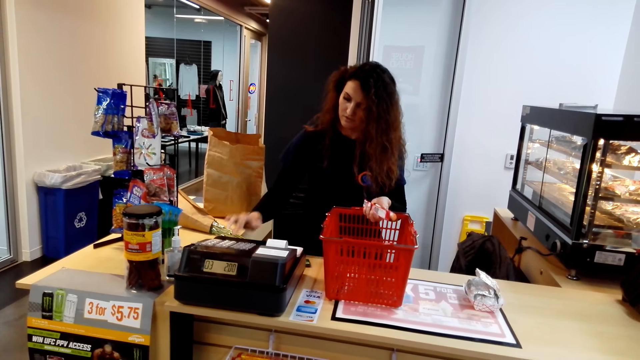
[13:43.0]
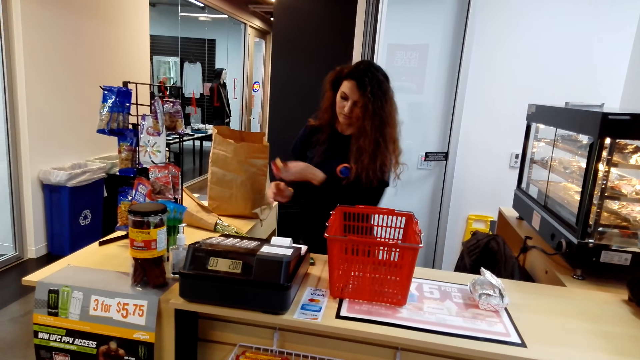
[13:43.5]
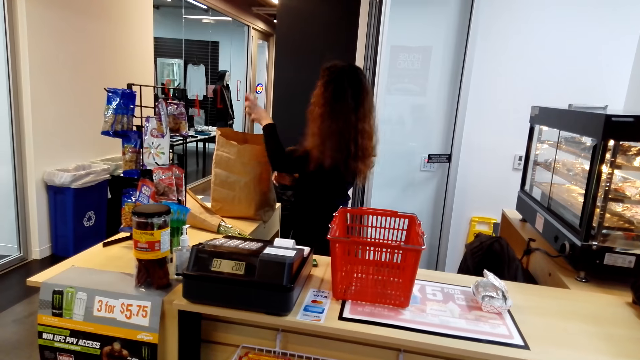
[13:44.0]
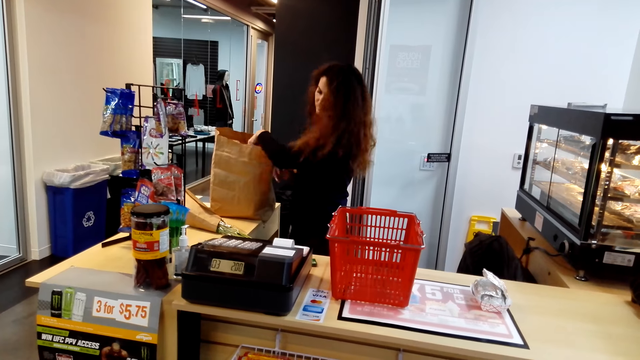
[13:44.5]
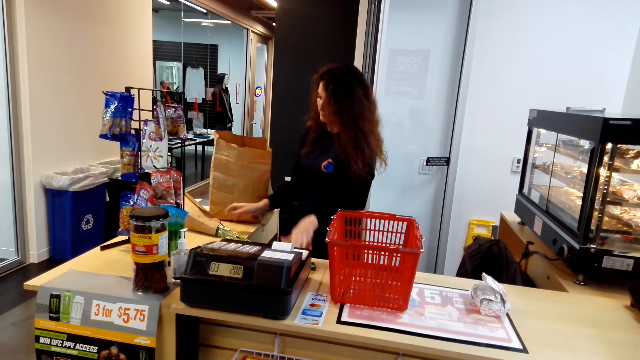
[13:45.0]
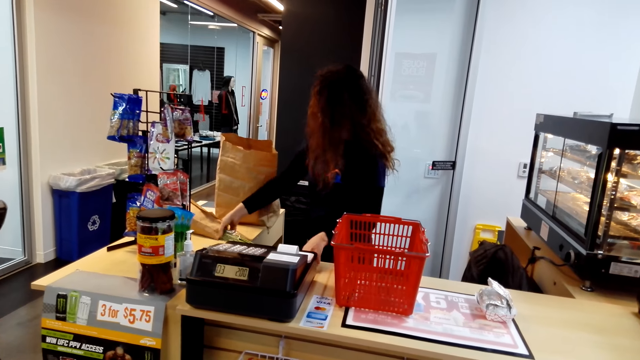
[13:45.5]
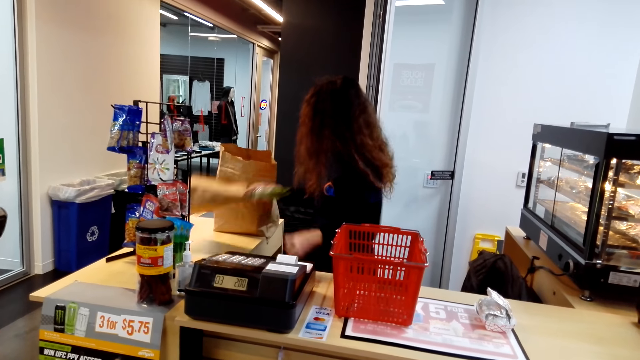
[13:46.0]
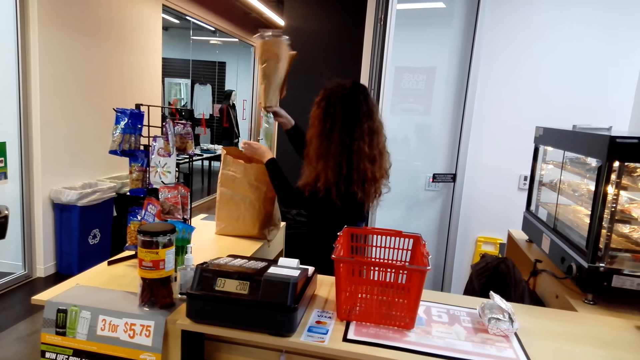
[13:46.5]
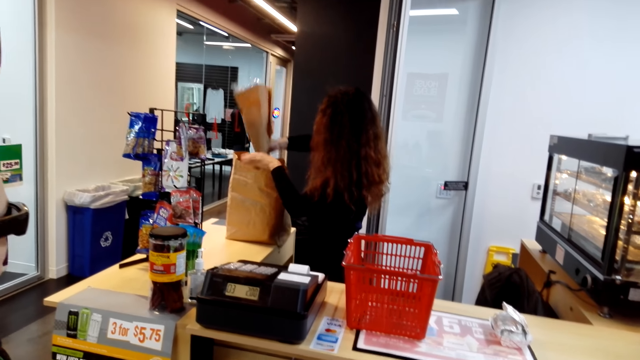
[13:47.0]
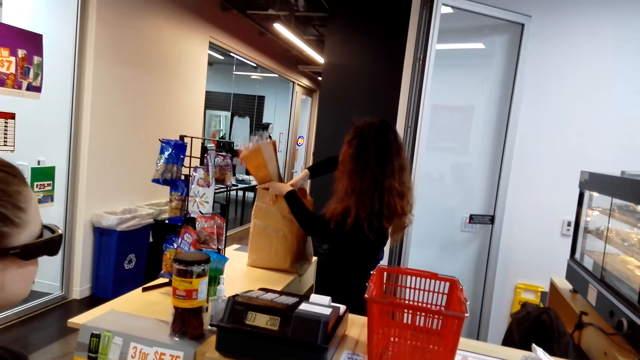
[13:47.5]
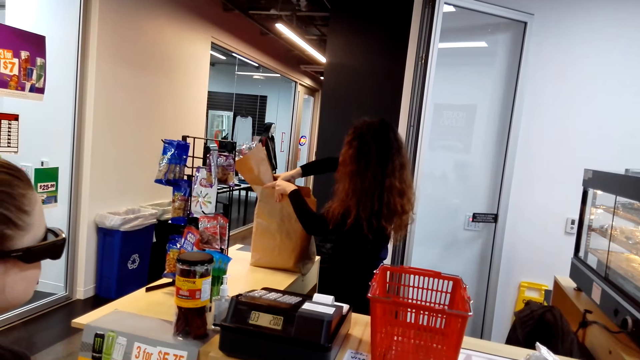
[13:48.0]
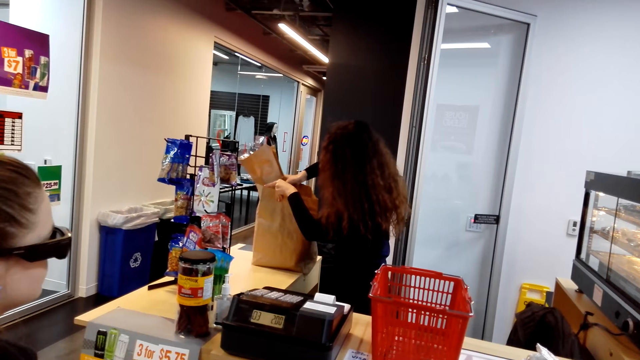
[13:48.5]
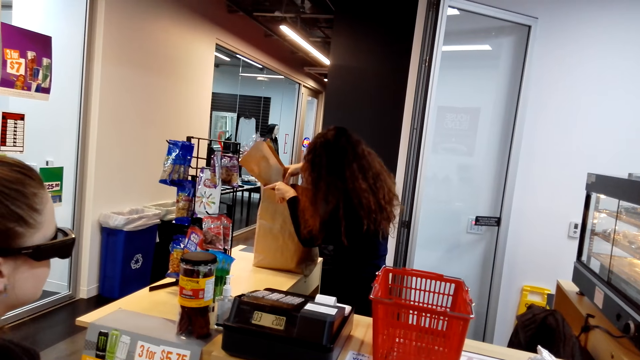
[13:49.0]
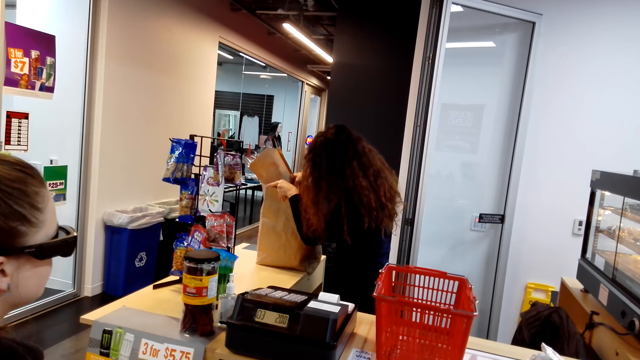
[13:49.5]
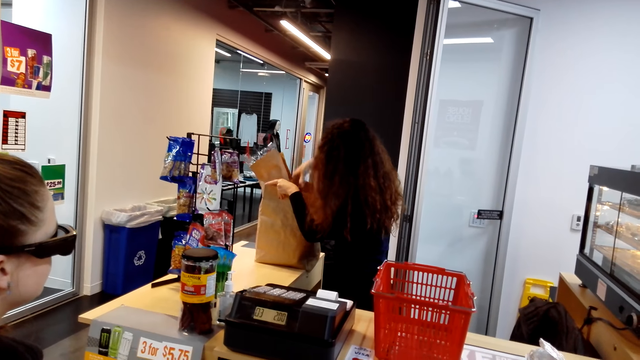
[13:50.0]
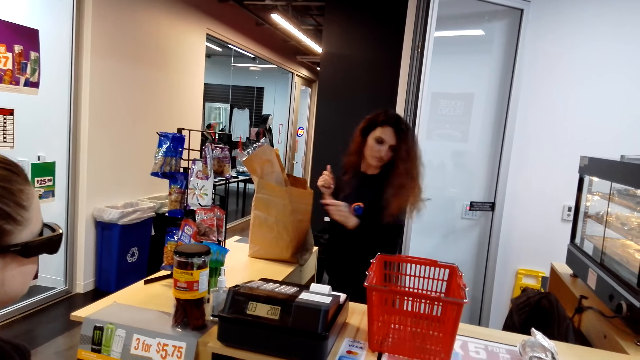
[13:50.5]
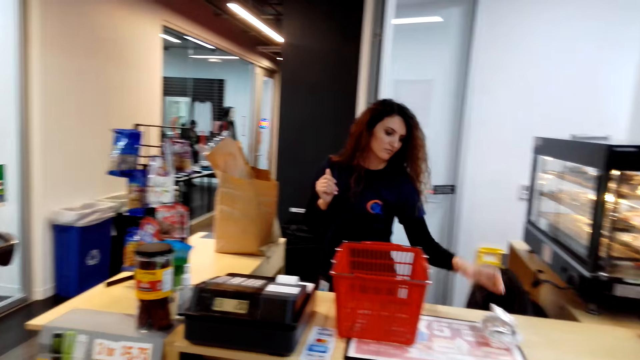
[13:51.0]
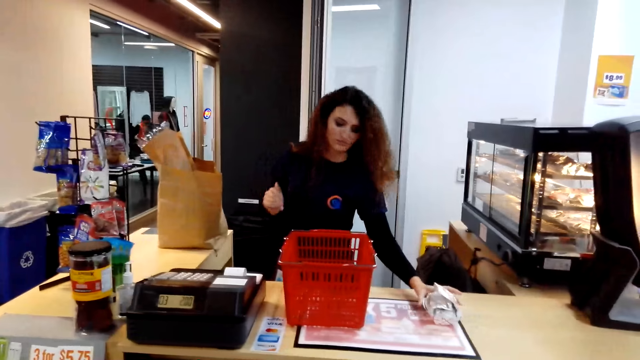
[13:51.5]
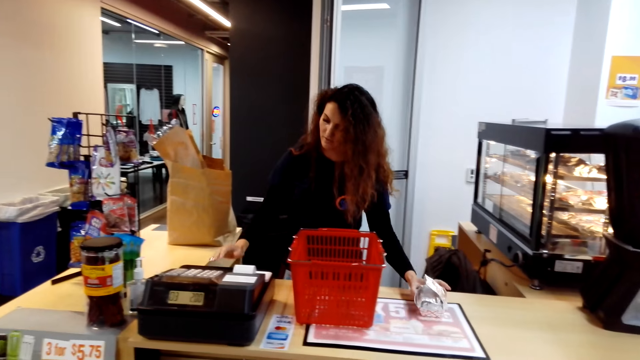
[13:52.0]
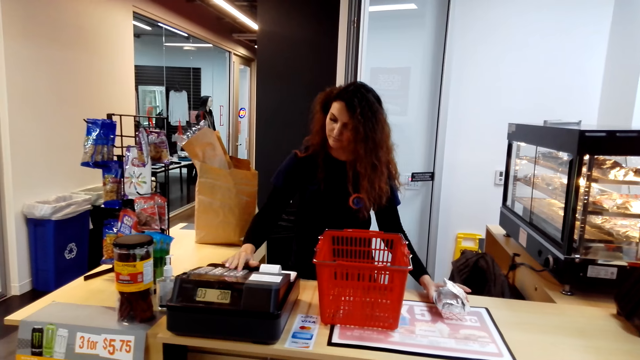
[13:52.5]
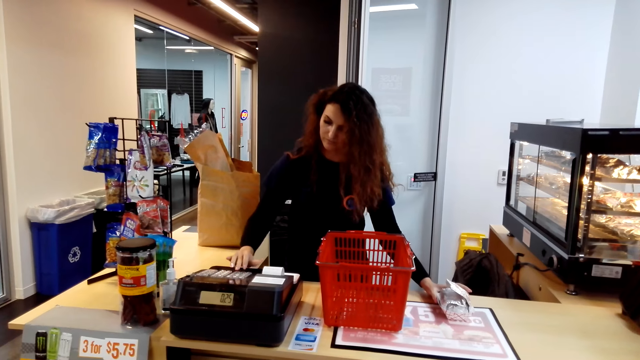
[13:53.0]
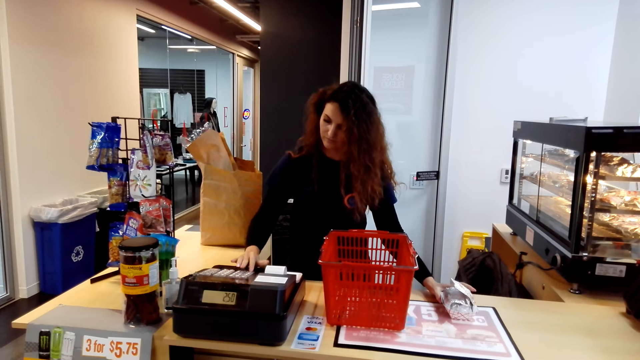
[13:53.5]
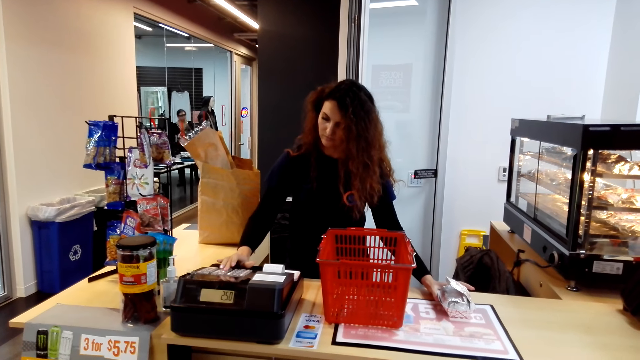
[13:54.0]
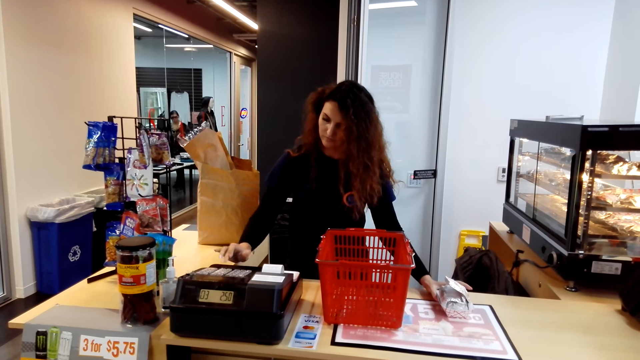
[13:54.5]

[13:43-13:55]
A lady keys in at the cash register. The lady puts a chocolate in the khaki bag. A cashier picks a bouquet of flowers. The cashier puts the flowers in a shopping bag. The cashier turns around, pulls something and types on a keyboard.

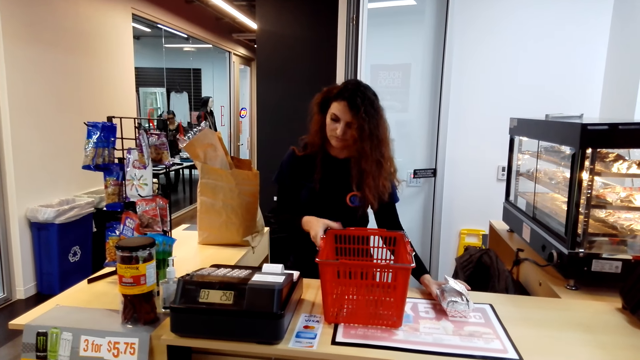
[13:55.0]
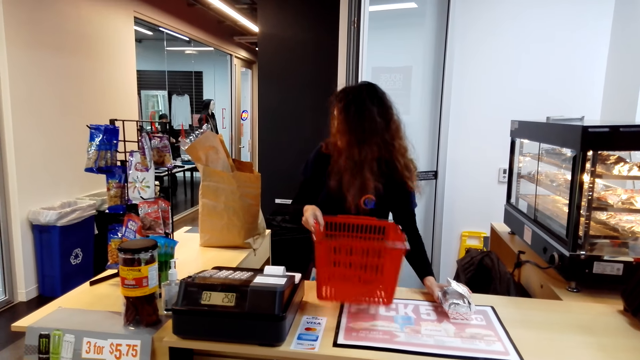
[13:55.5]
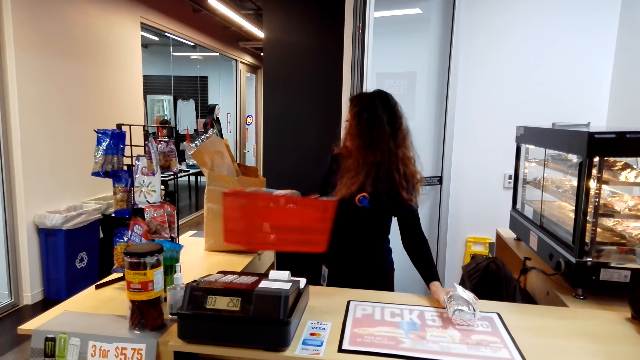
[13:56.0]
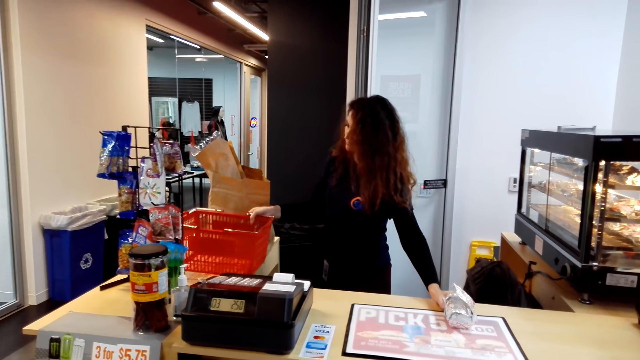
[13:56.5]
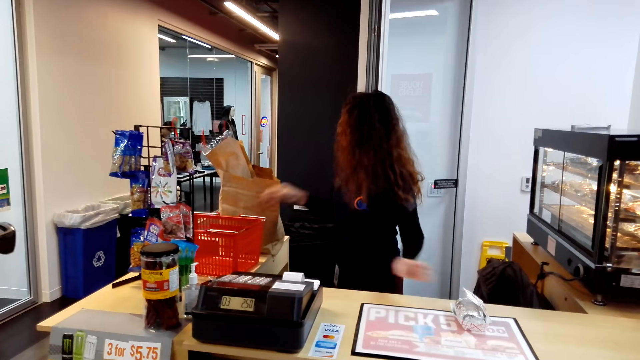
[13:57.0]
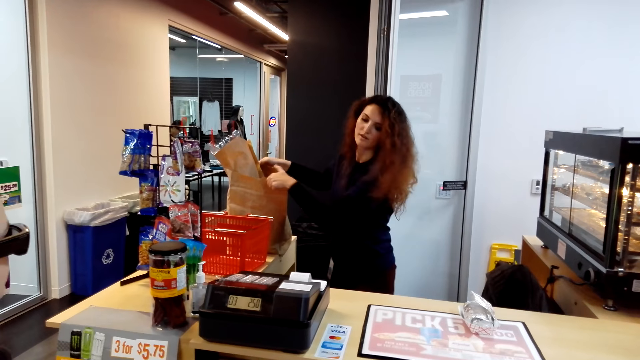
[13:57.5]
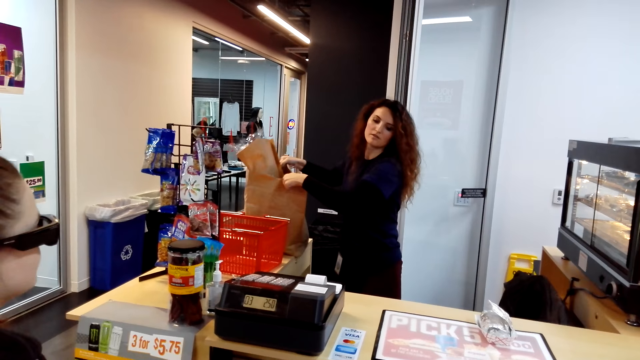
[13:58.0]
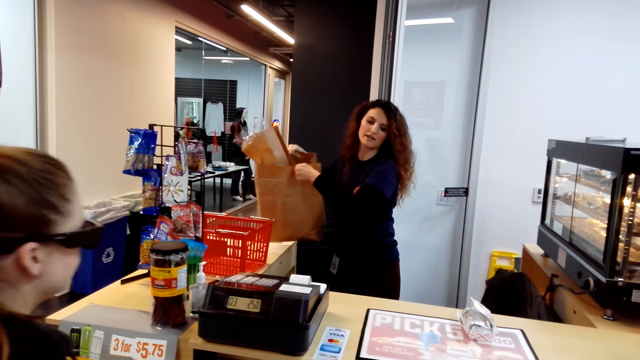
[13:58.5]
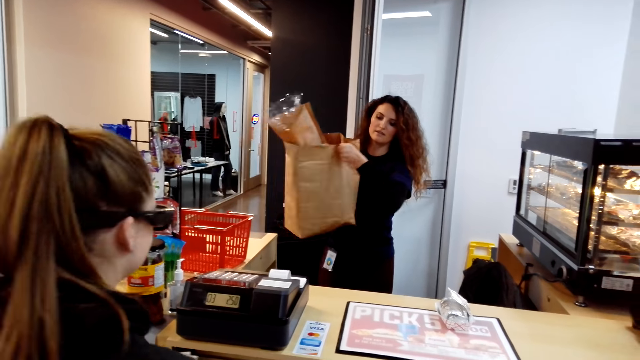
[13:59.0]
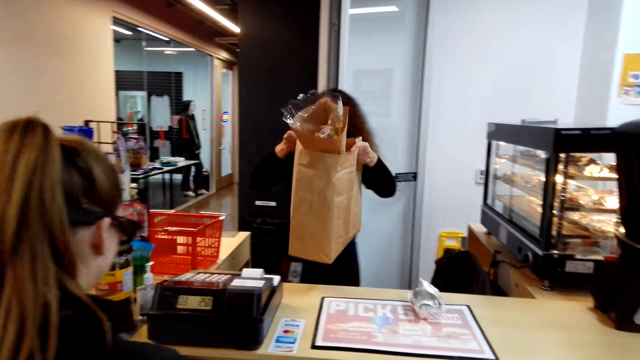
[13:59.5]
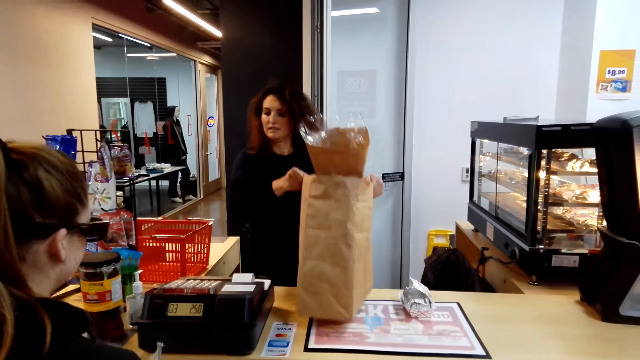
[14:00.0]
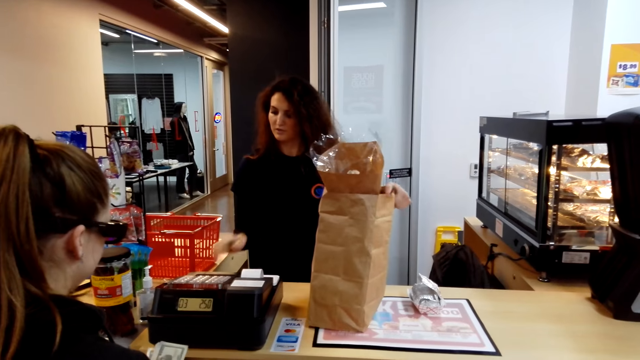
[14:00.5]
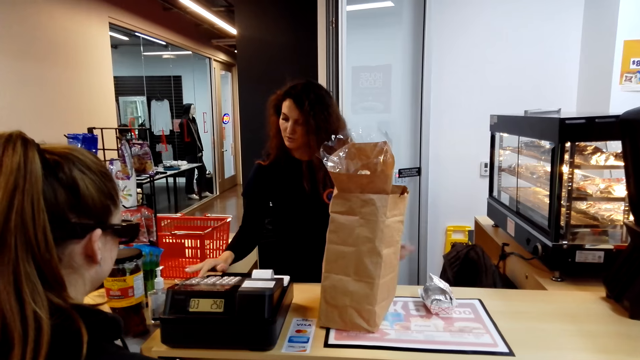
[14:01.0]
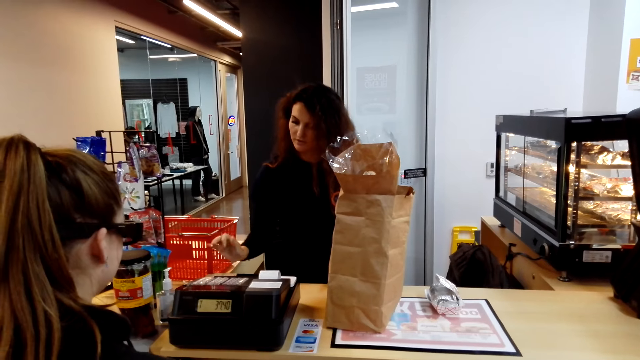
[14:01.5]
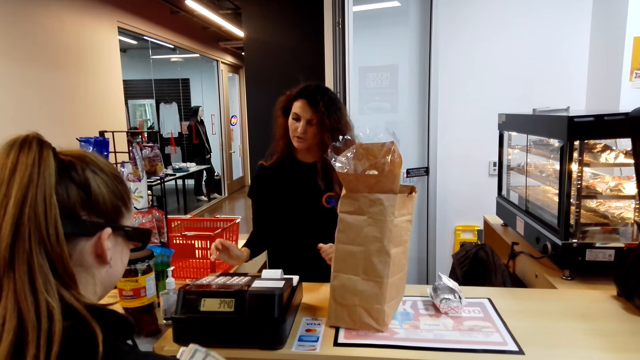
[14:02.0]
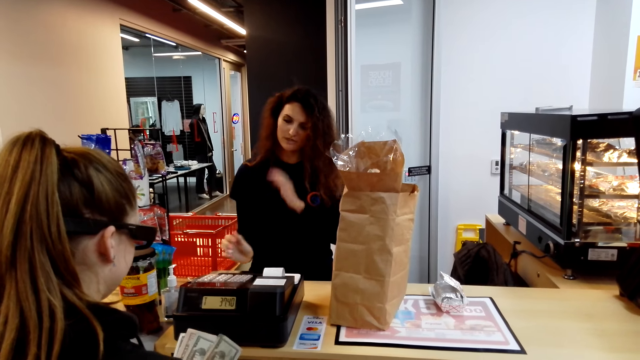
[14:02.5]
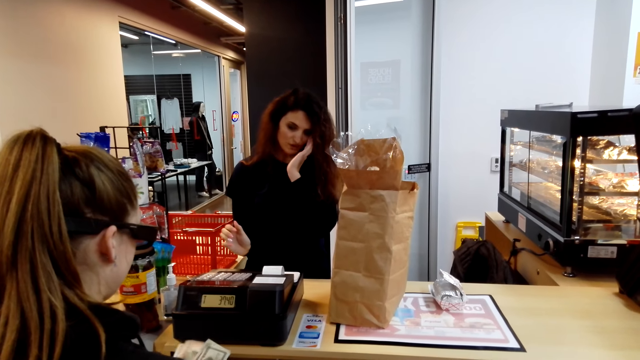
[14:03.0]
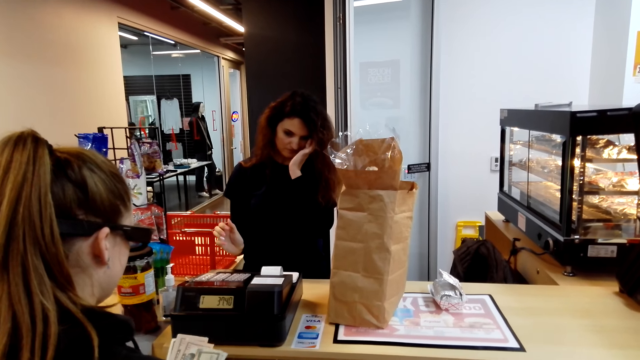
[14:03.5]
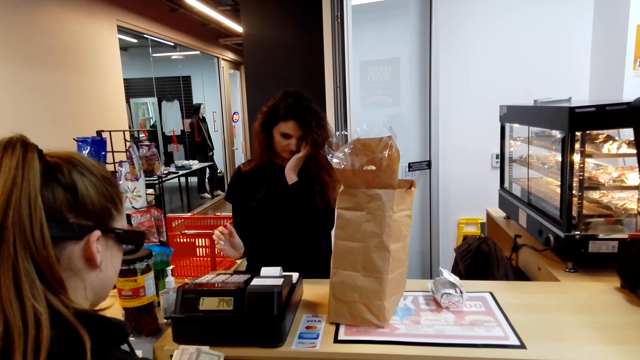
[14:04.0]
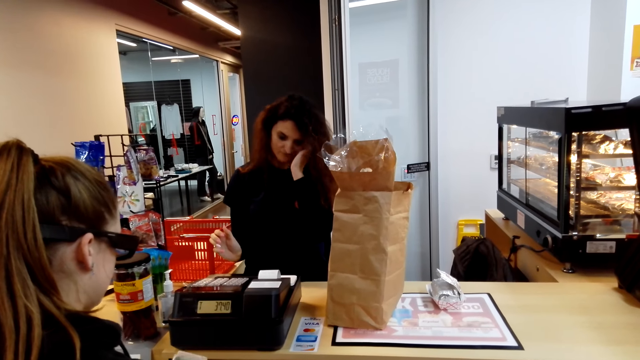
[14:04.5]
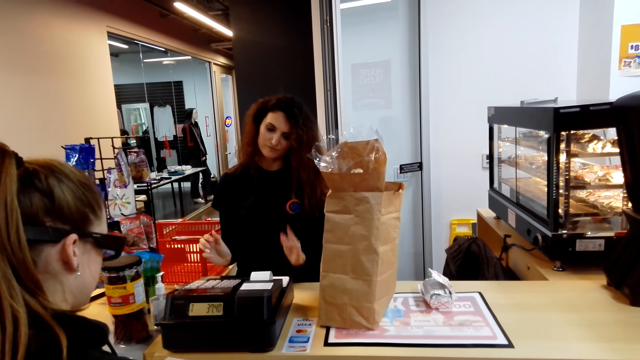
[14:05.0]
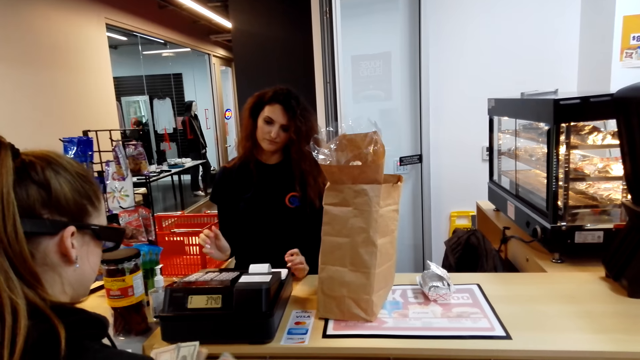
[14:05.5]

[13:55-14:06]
A cashier picks a shopping basket. The cashier drops the shopping basket on the table, lifts the shopping basket, holds the shopping basket and drops the shopping basket on the desk. The cashier uses a calculator. The cashier converses with a woman. The cashier rubs her face.
